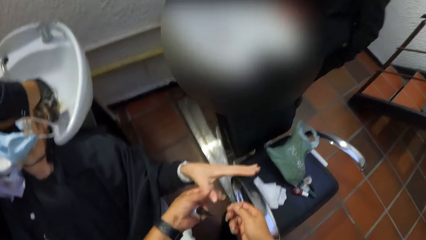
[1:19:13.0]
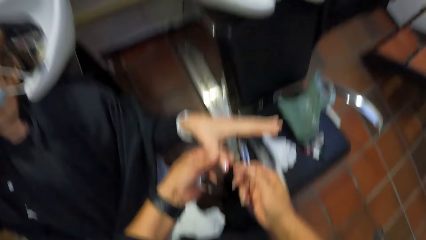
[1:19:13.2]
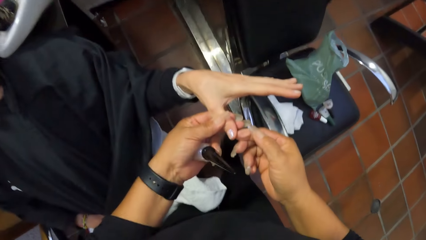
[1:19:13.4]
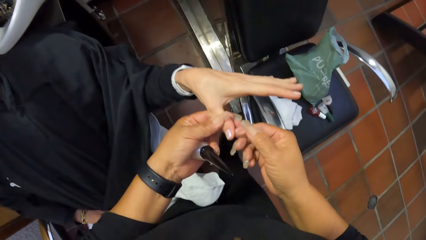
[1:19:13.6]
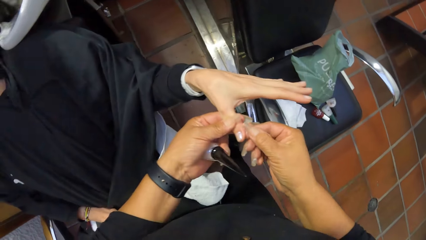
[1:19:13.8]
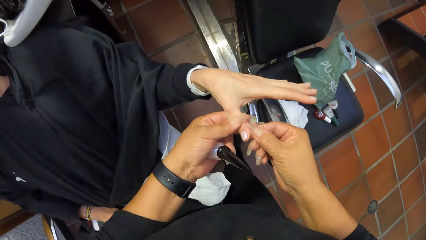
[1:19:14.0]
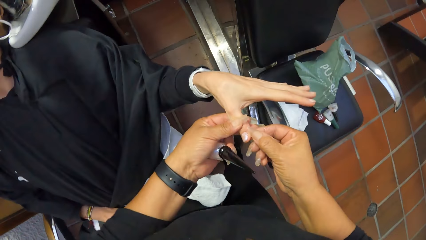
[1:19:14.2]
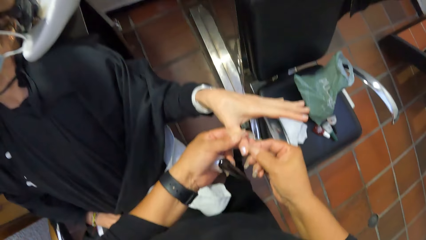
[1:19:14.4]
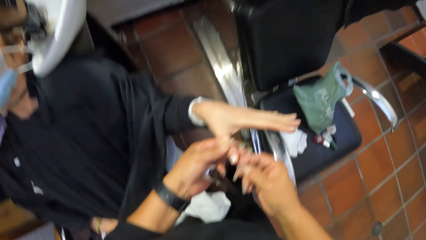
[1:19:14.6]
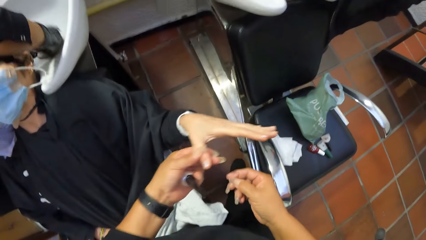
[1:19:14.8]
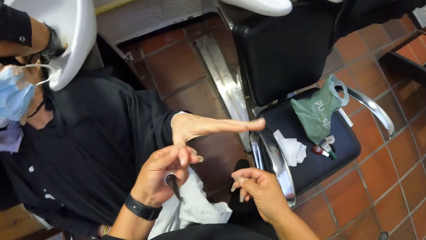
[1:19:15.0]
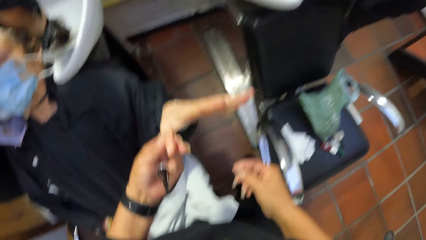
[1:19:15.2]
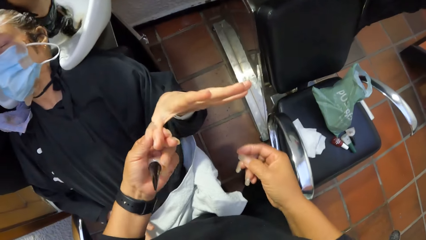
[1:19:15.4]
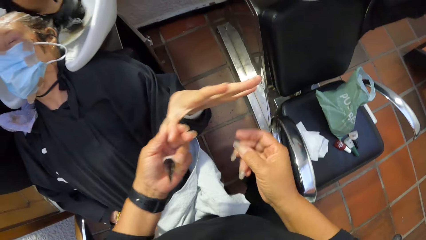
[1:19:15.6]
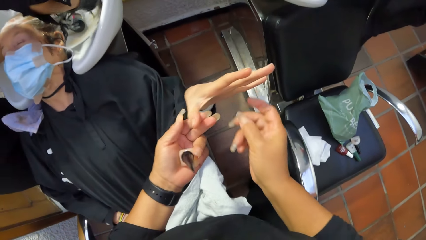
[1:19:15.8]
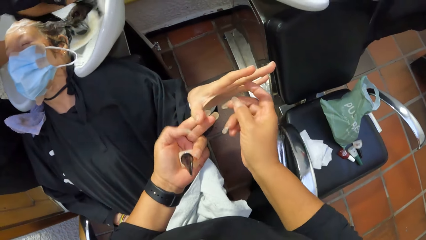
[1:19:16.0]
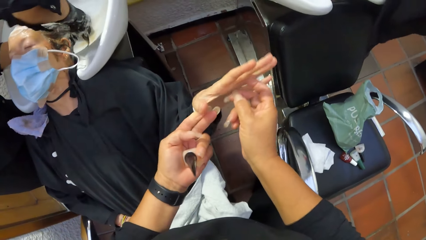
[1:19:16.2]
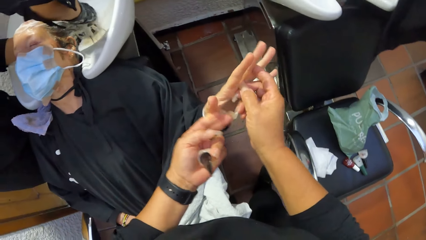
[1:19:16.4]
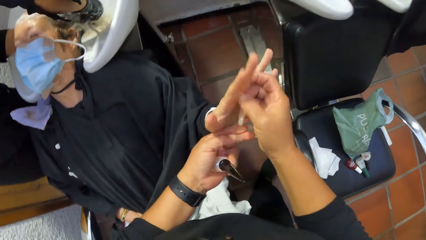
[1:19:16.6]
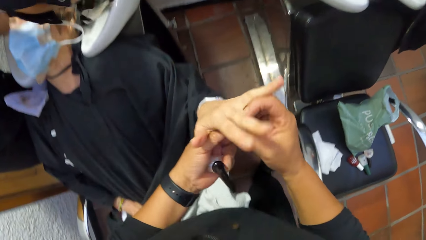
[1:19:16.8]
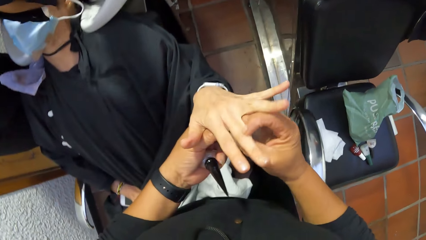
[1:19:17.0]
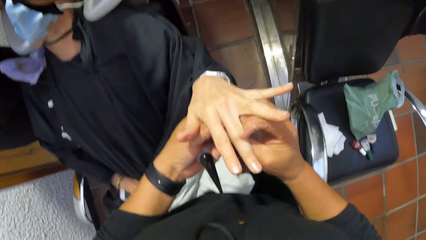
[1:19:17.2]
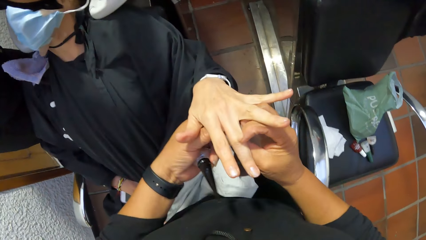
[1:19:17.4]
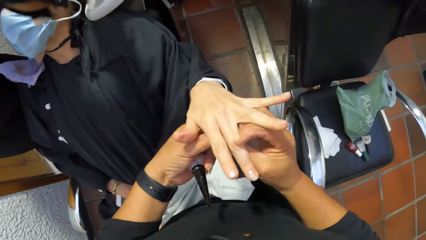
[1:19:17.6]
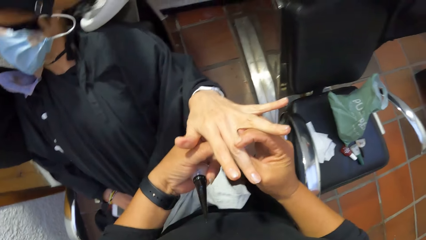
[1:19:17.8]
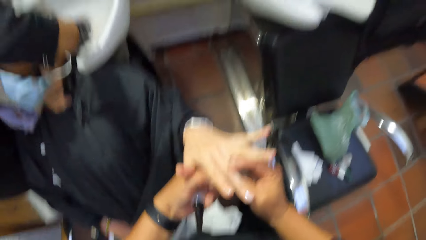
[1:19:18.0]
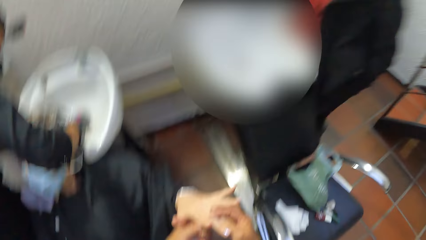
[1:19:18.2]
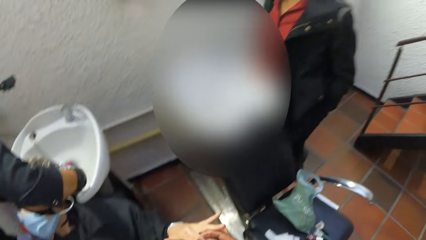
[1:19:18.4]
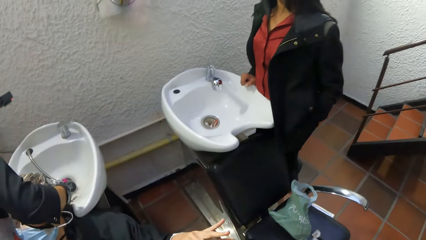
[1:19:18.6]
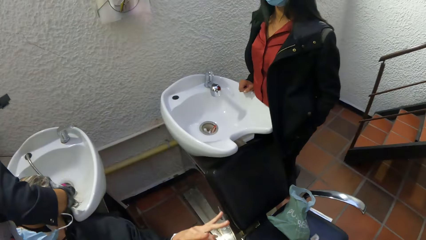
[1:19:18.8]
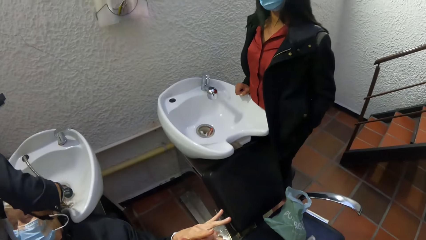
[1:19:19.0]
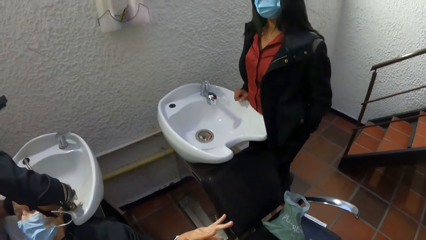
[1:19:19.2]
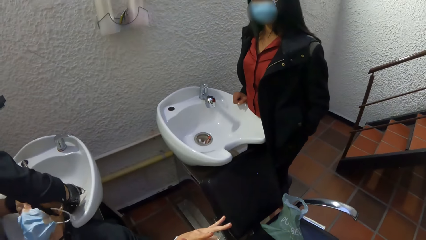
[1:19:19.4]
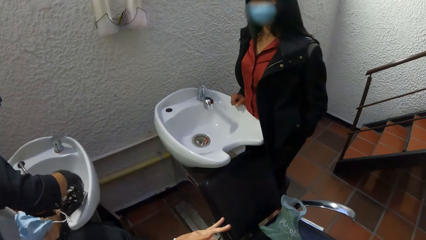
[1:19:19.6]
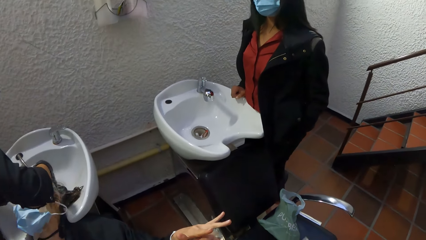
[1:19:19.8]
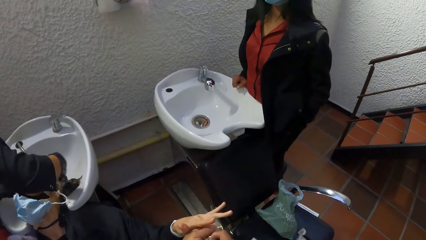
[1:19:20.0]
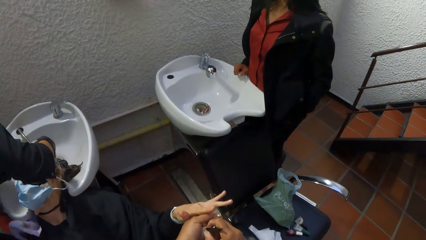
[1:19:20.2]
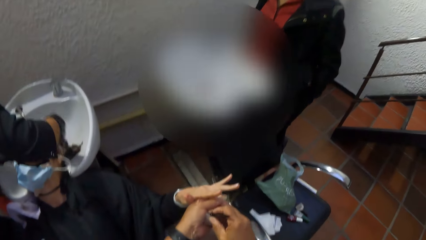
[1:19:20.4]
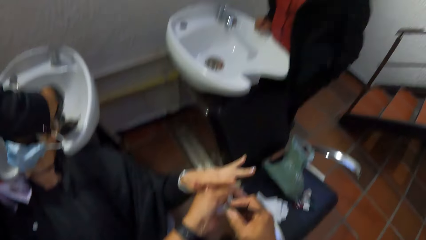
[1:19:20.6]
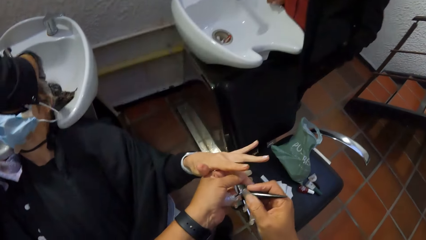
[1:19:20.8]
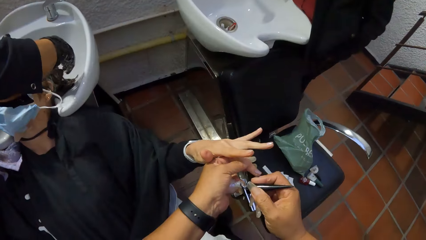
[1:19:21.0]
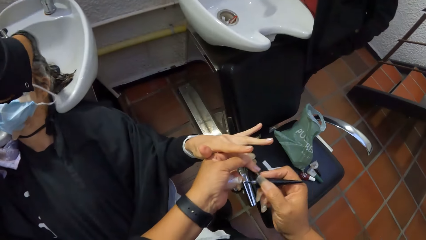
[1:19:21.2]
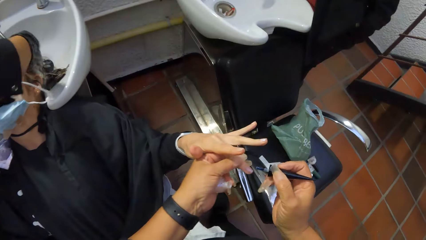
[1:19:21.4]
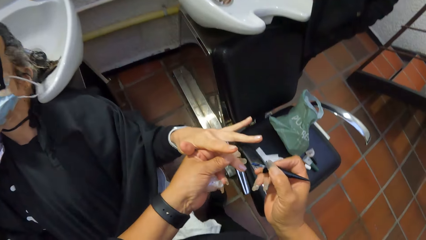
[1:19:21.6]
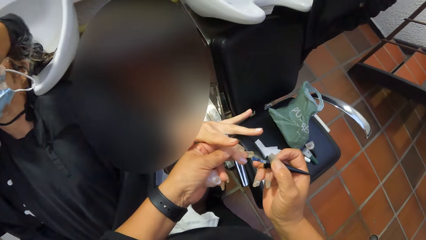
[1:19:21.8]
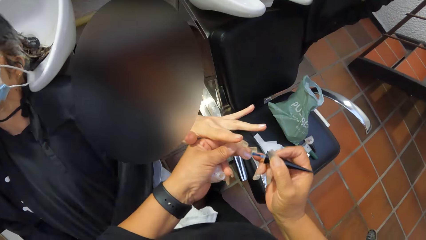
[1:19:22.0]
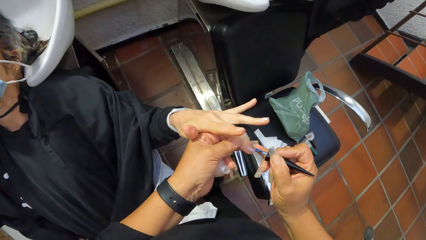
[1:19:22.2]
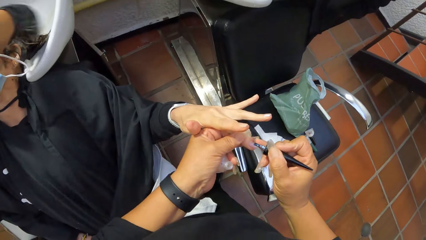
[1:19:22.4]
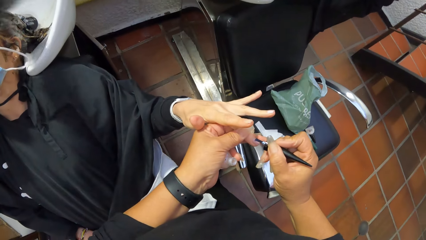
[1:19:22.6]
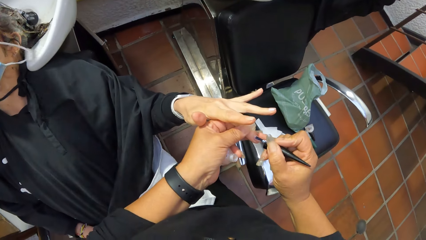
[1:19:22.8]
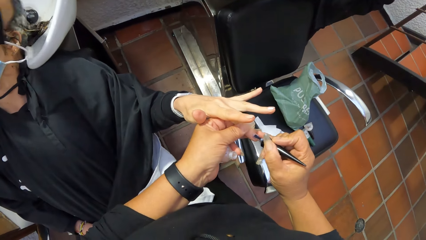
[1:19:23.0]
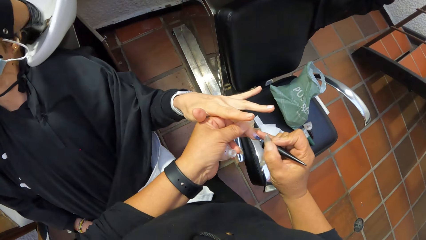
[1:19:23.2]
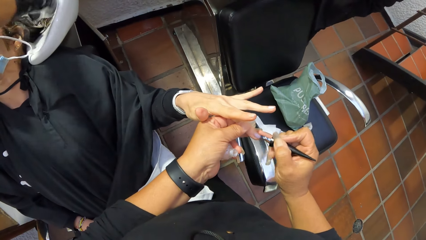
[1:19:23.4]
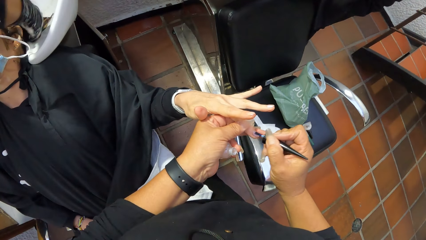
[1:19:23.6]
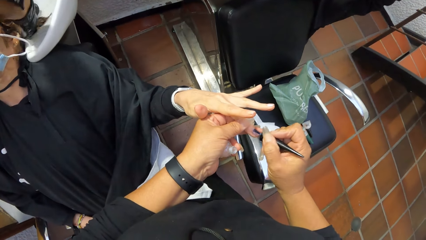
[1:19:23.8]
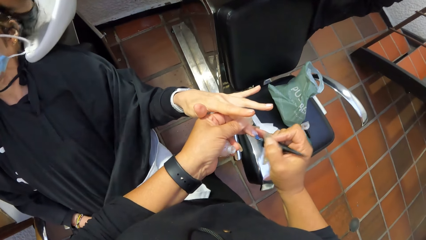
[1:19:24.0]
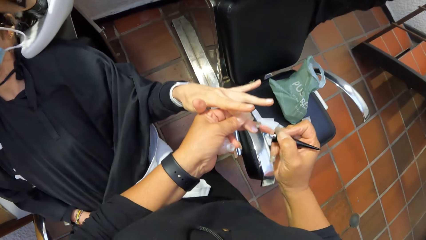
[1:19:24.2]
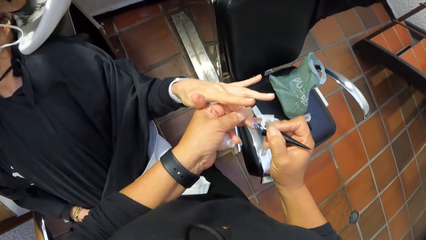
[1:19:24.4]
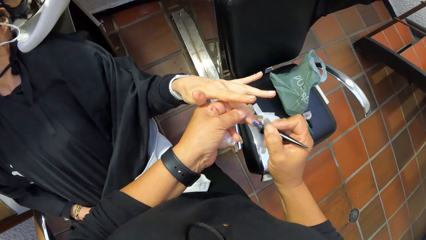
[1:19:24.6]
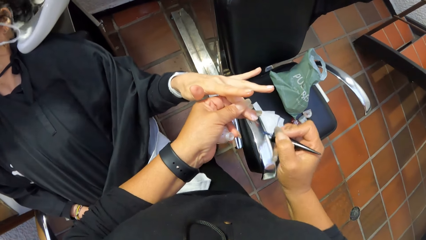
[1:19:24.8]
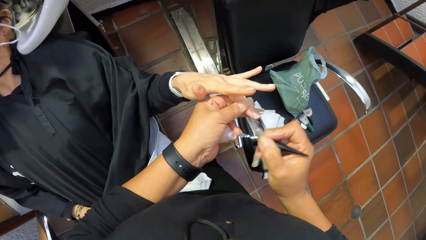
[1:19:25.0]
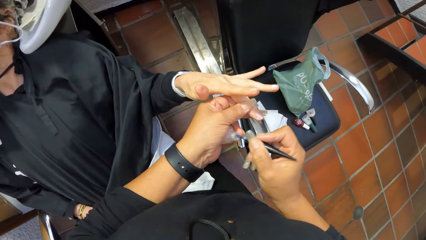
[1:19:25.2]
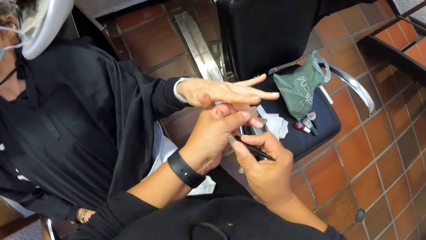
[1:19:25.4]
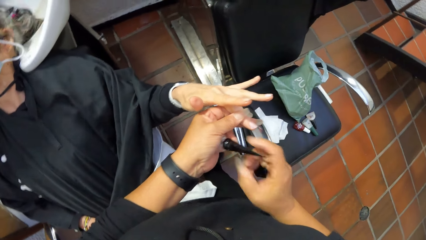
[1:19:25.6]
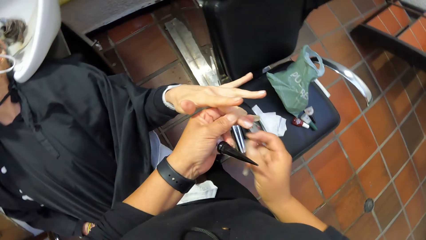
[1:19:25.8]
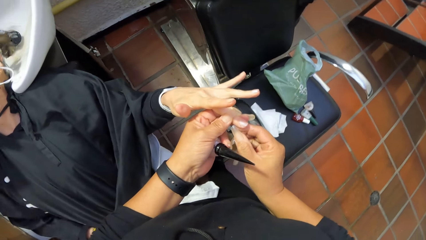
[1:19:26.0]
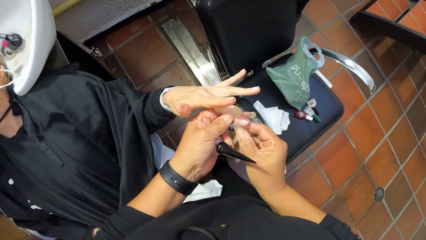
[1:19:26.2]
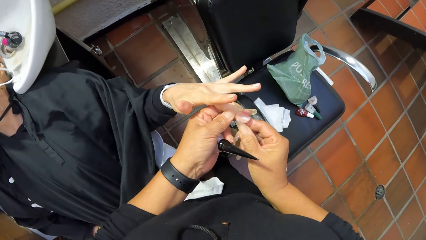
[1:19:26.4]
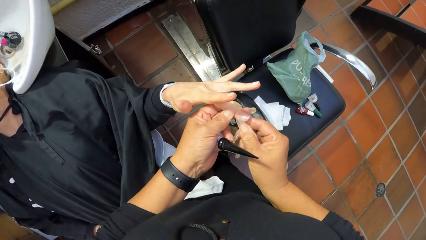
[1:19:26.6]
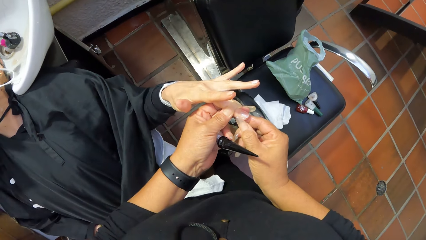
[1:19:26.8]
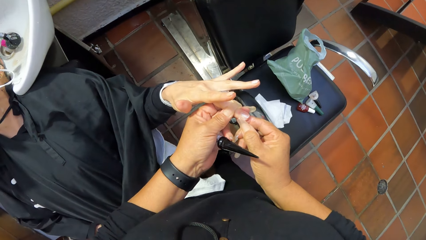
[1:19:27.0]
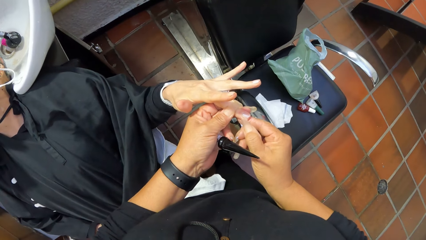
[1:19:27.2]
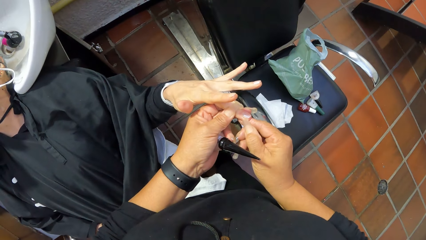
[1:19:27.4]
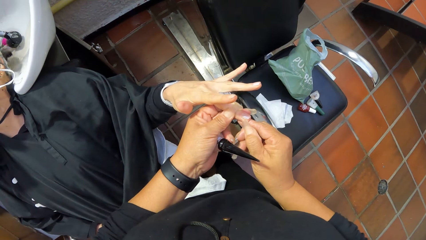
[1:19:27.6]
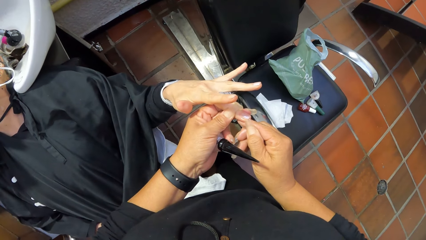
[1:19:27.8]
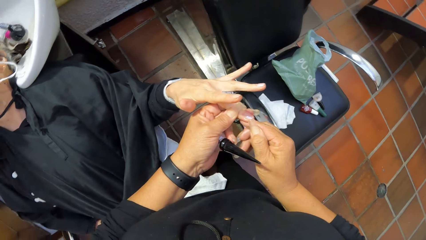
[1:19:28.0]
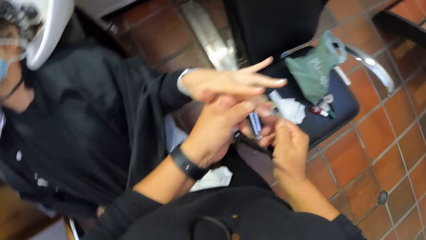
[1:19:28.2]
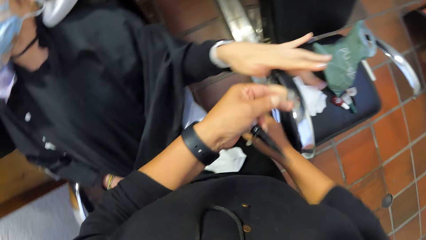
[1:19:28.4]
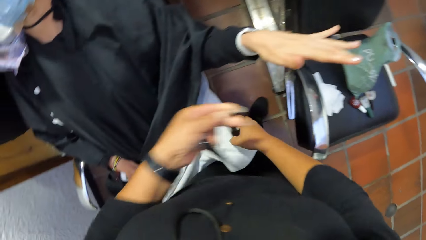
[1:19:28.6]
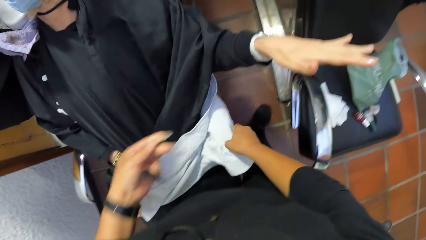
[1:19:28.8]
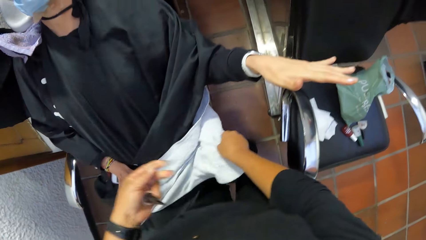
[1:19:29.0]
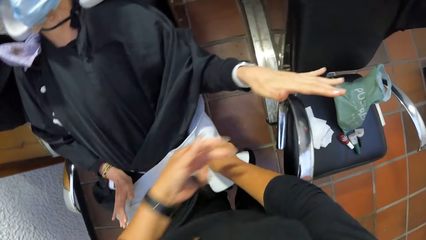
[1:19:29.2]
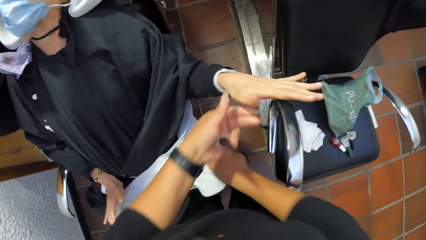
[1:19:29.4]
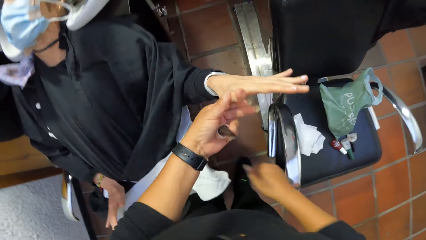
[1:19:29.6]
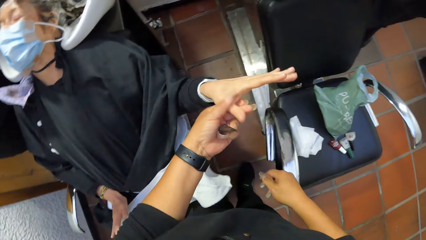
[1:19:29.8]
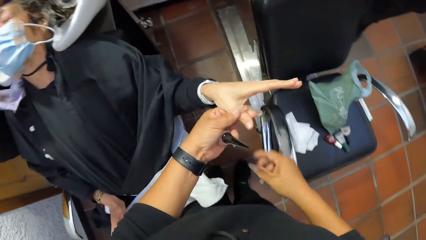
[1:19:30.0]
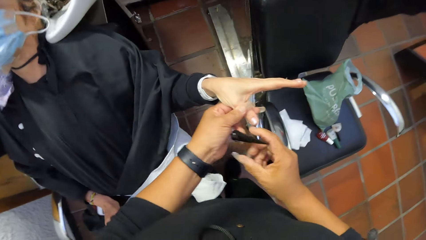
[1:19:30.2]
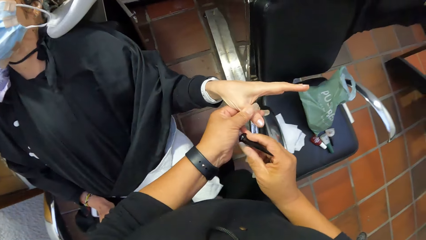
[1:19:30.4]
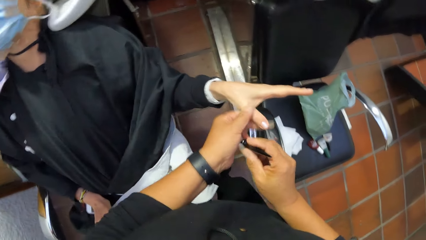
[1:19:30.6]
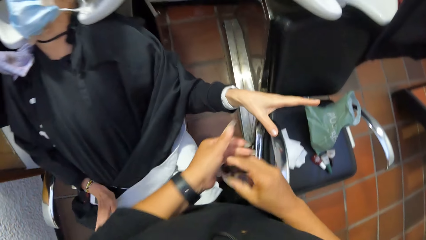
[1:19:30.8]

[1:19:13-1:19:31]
A woman washes the hair of another woman in the hair wash sink with both hands. The camera wearer cleans the finger with her right hand. She lifts the left hand of the other woman with both hands. She holds the finger on the left hand of the other woman with her right hand. She picks the nail polish brush from the bottle of nail polish with her right hand. She paints the finger nail with the nail polish brush with her right hand. She drops the nail polish brush into the bottle of nail polish with her right hand. She cleans the finger with her right hand. She wipes her right hand on the towel. She holds a finger with her left hand.
